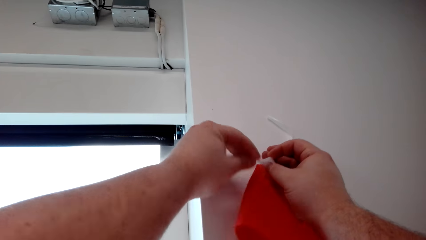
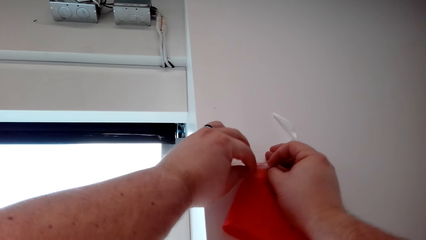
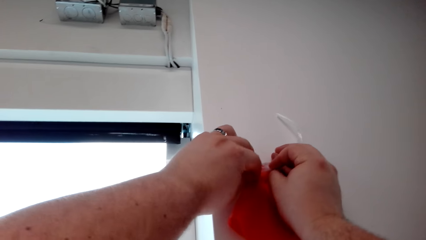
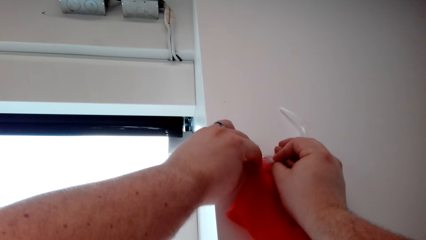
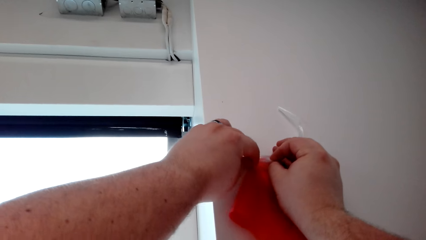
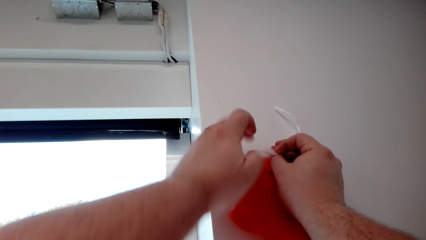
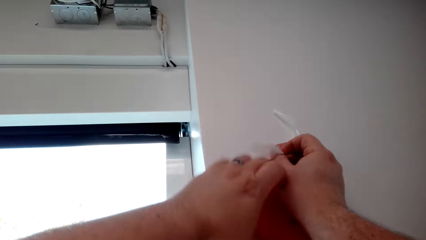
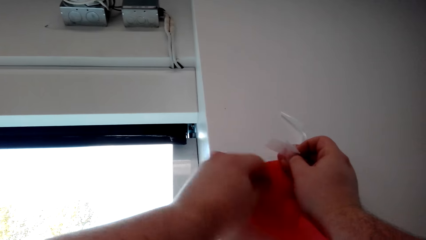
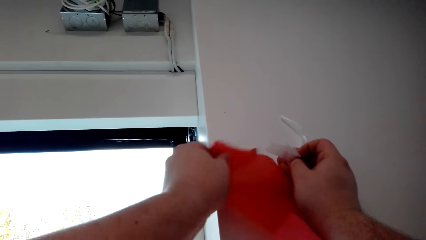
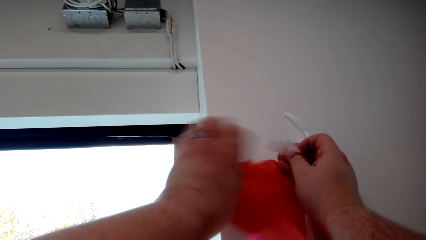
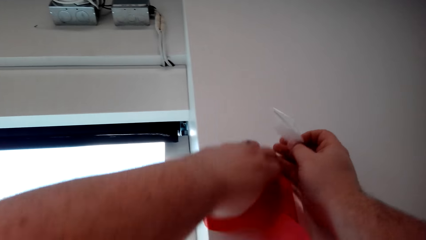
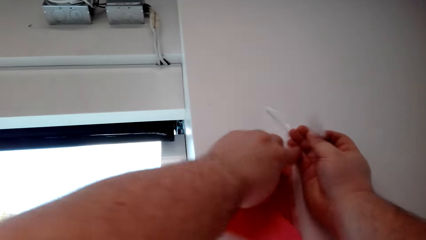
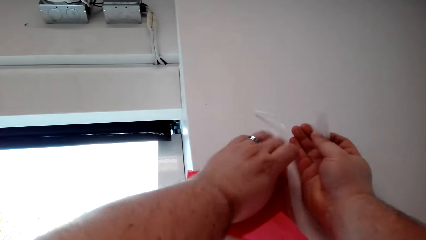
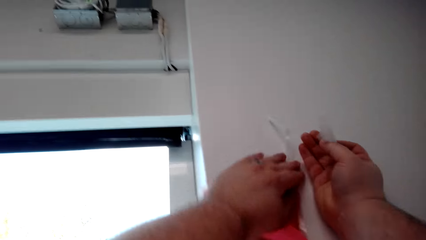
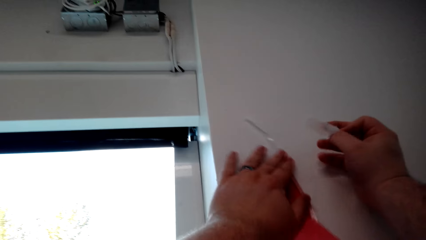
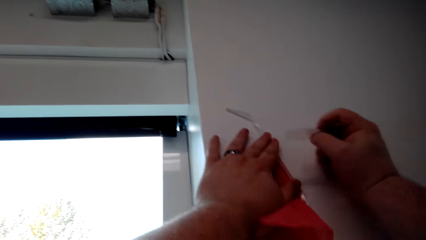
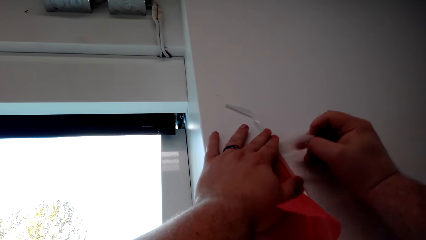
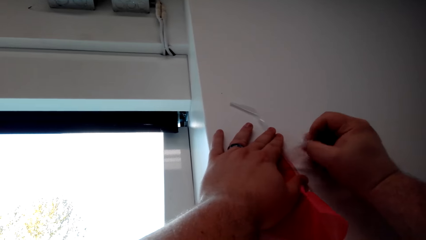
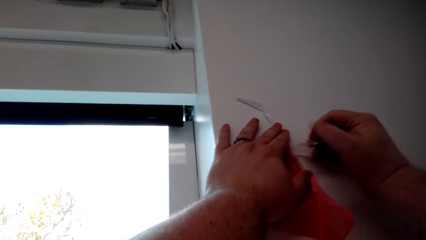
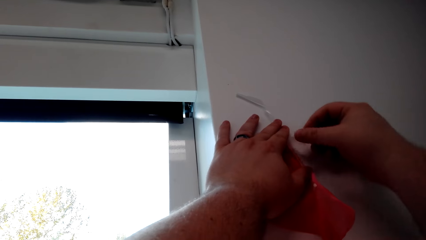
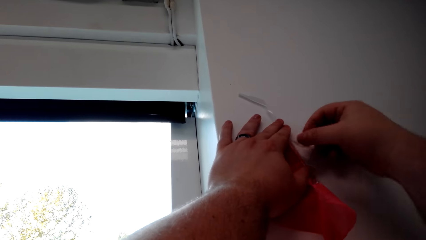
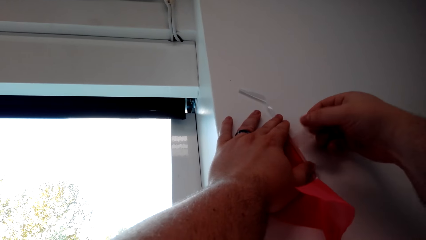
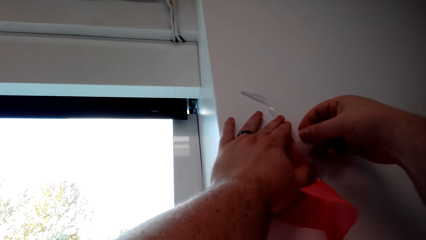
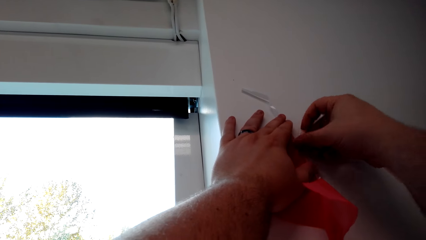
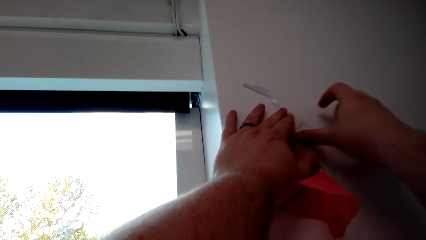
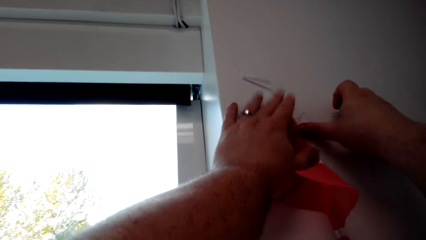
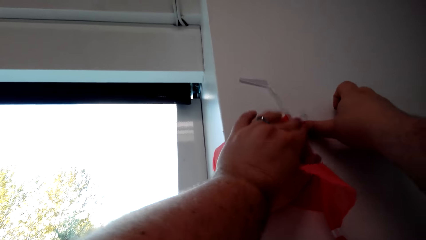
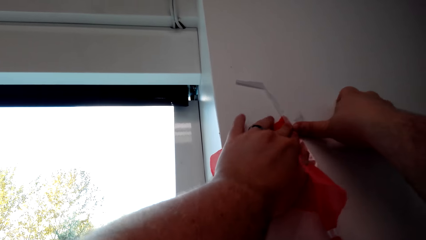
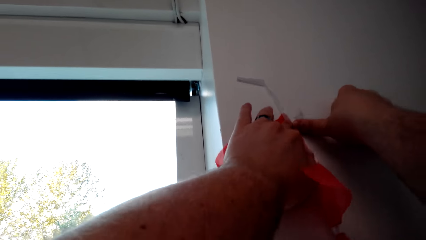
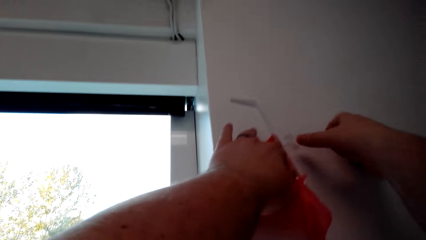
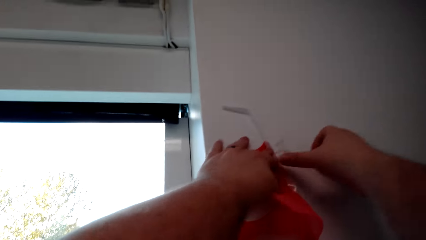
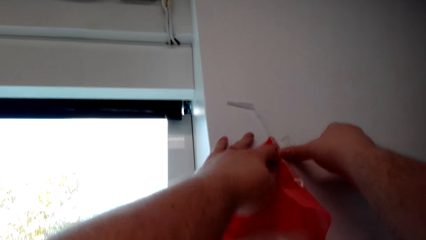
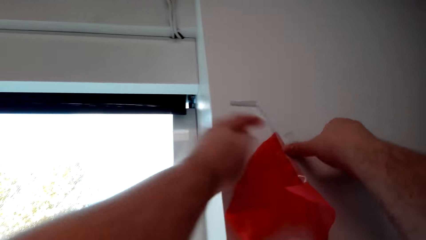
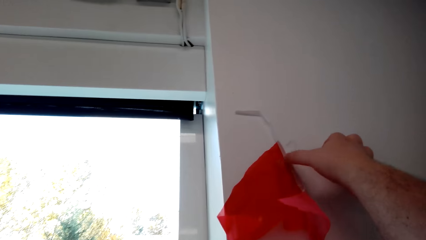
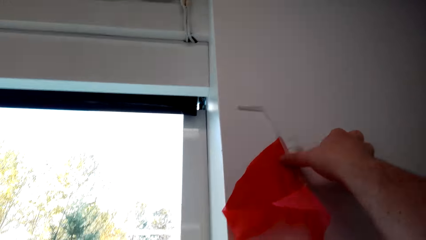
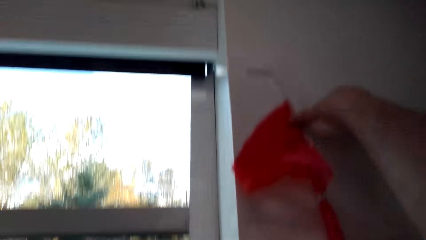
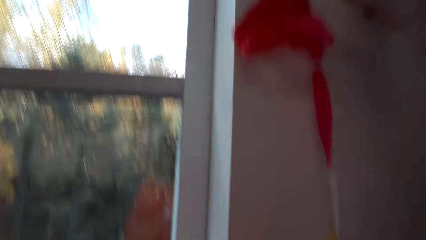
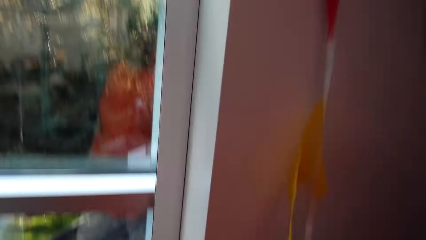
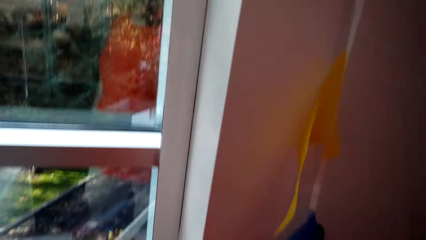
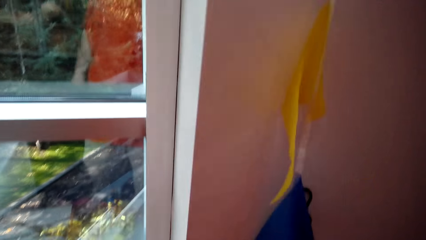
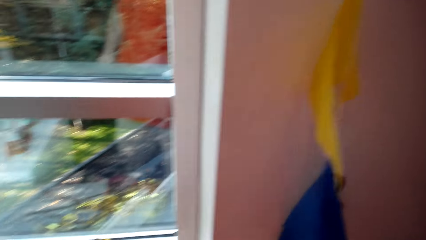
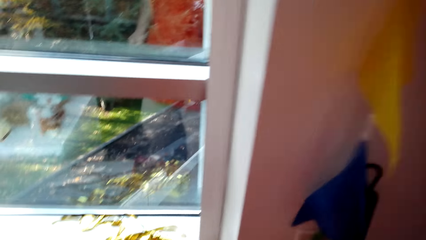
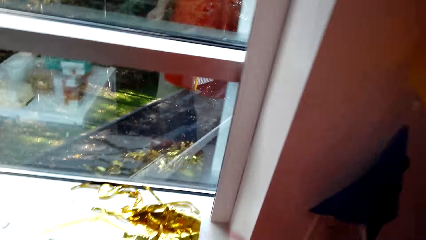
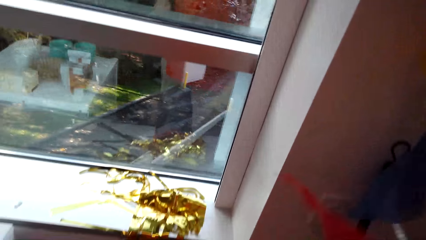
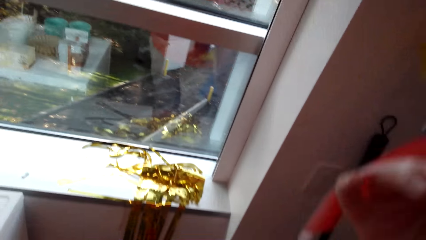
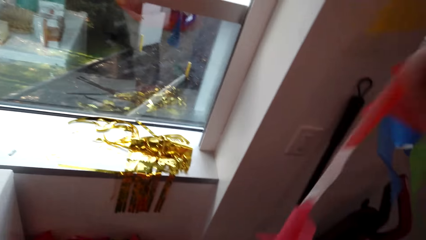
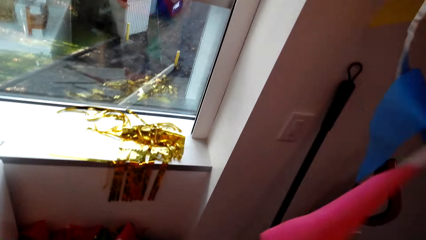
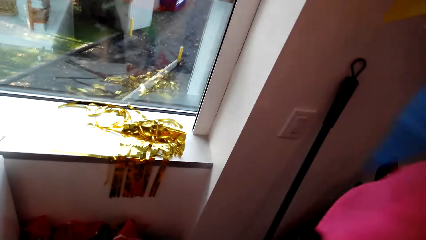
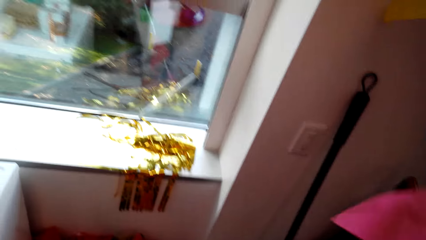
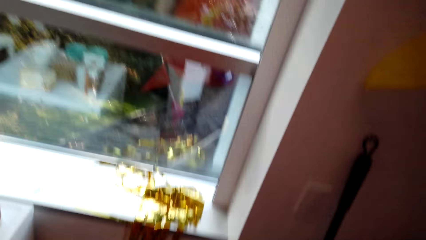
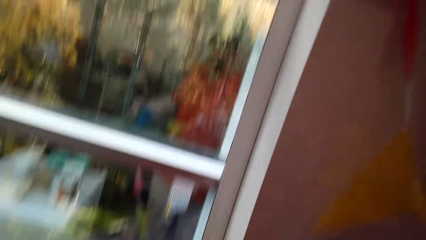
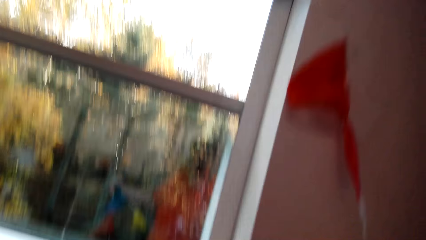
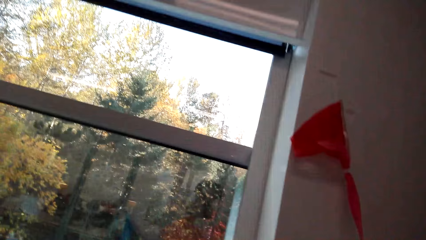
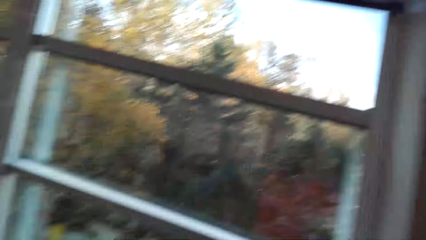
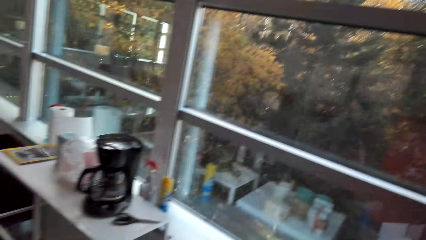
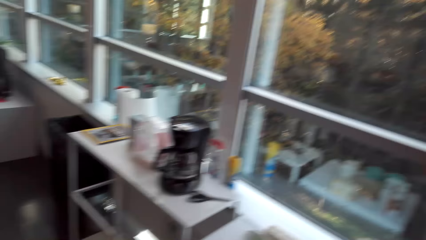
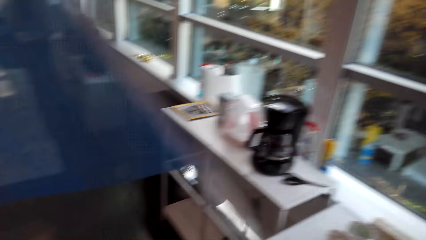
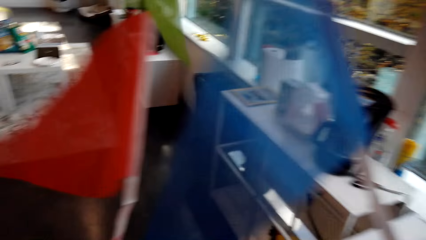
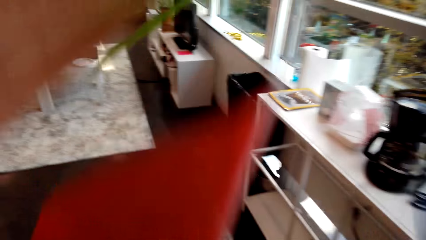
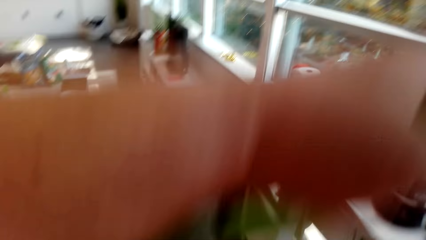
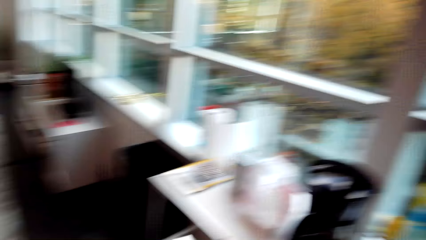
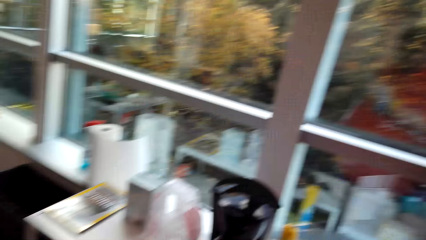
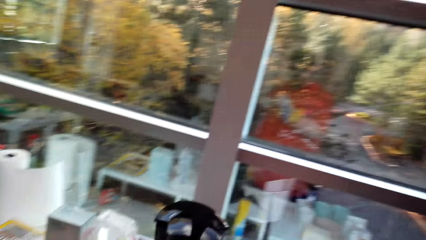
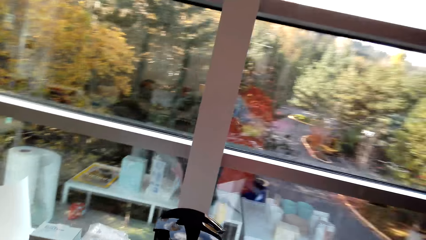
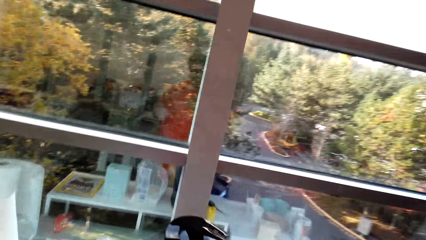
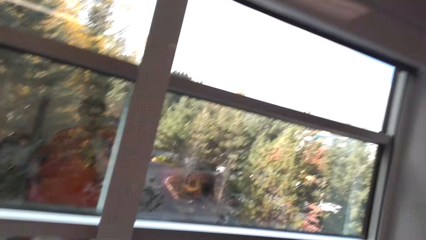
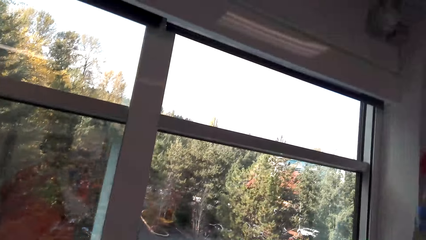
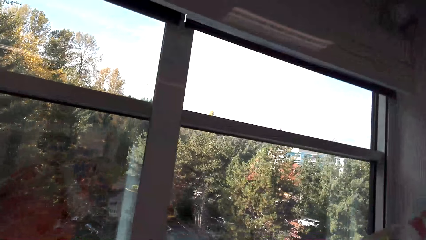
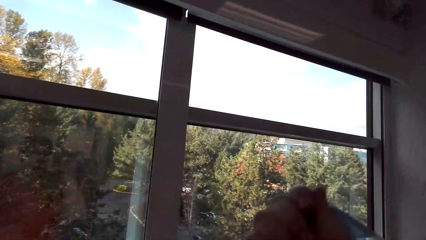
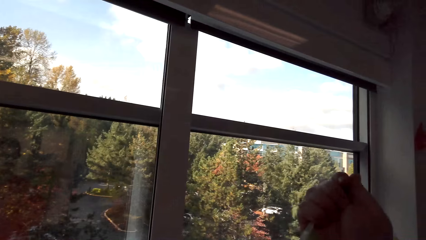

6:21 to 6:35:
The camera wearer checks the decorations.
